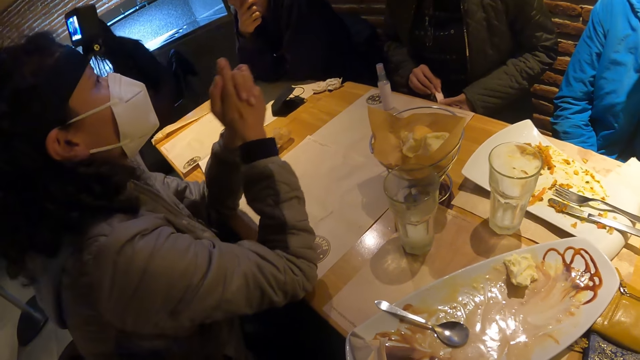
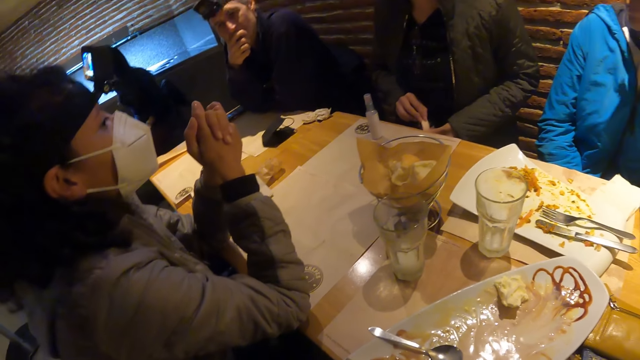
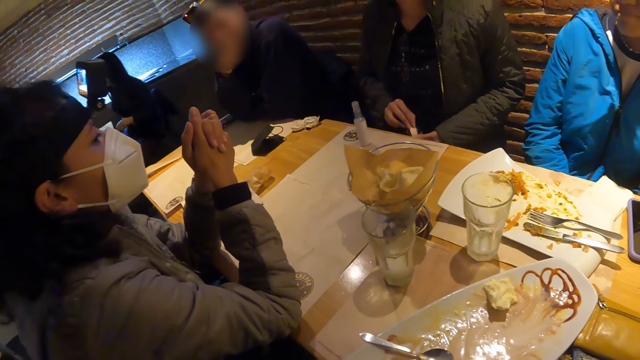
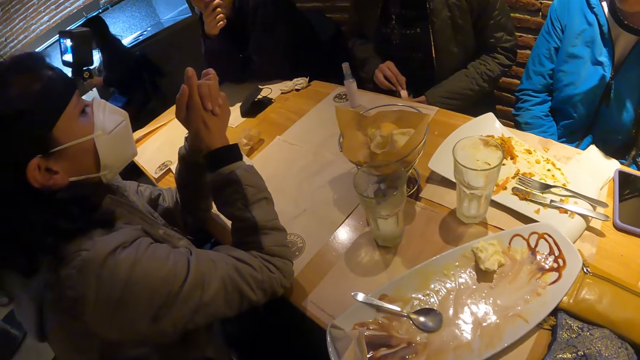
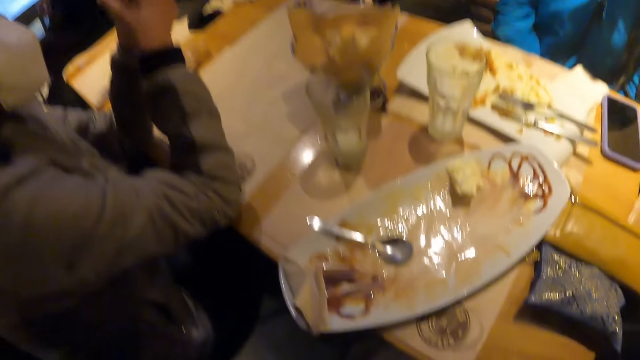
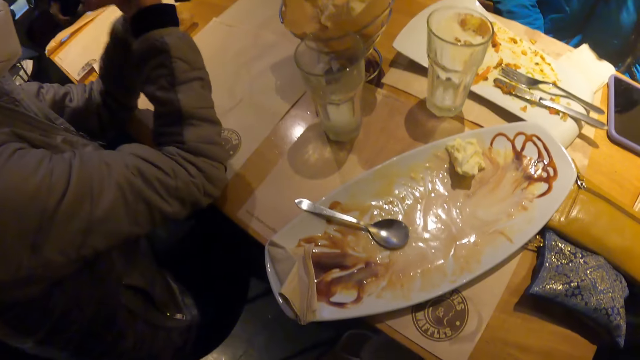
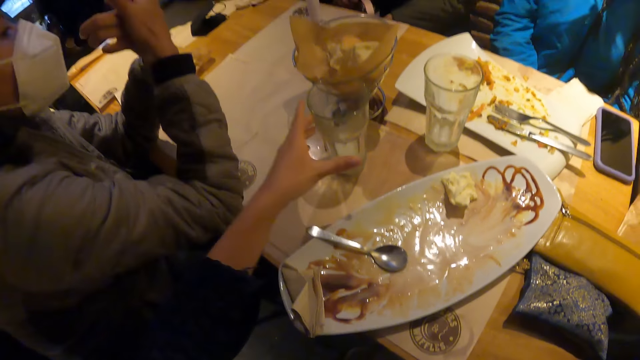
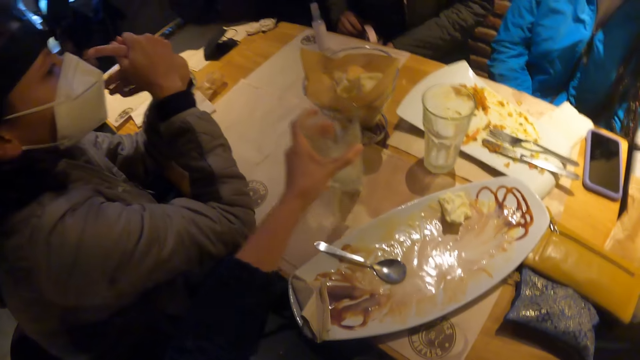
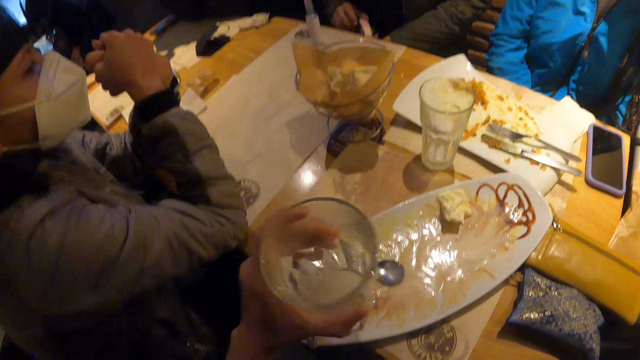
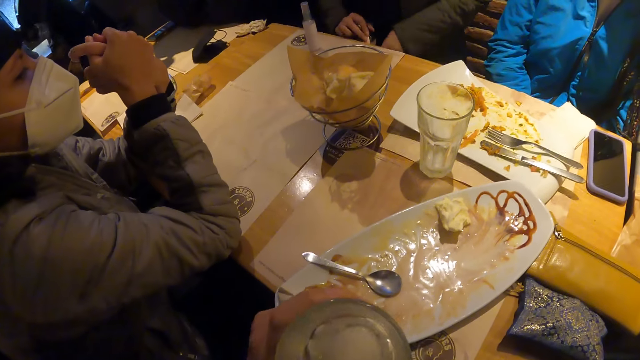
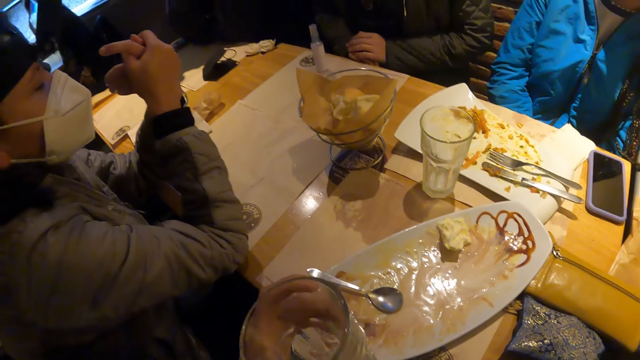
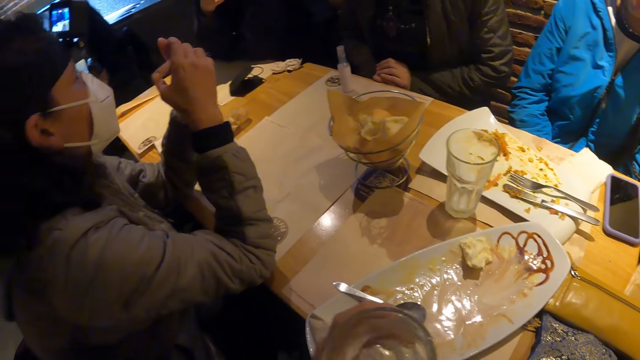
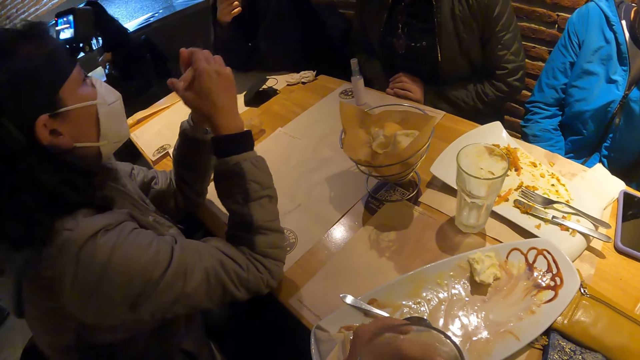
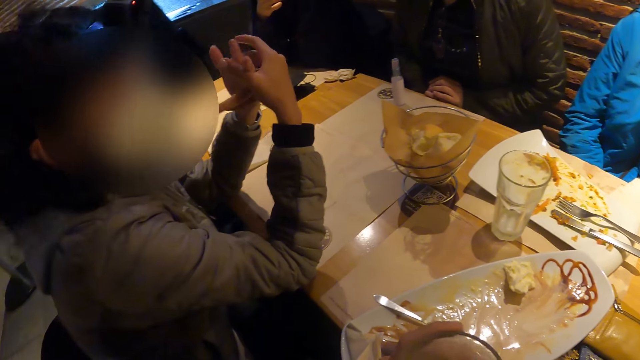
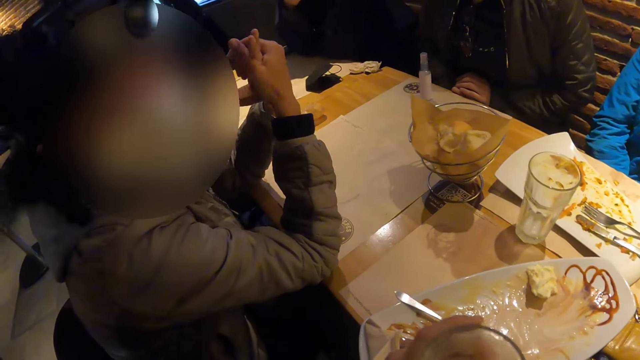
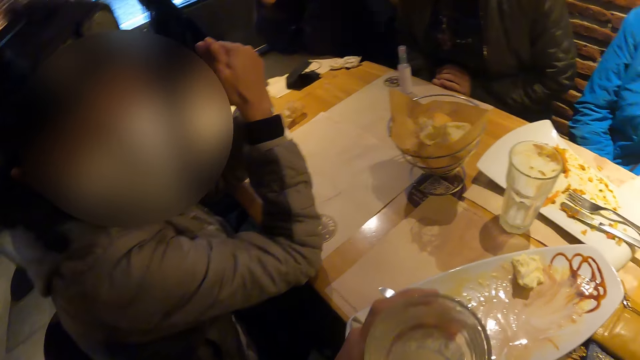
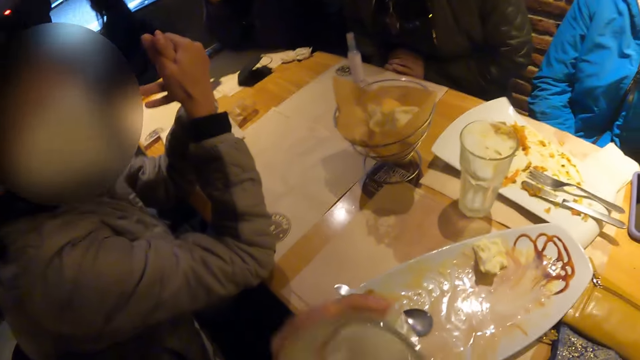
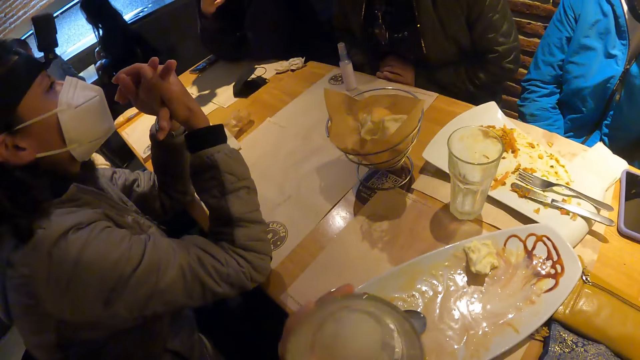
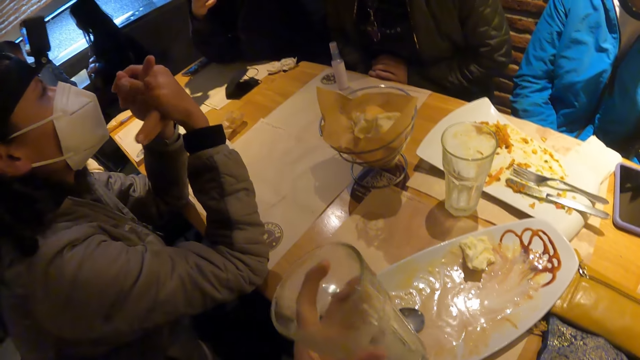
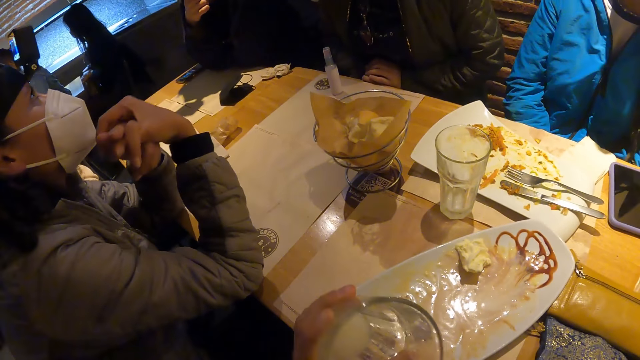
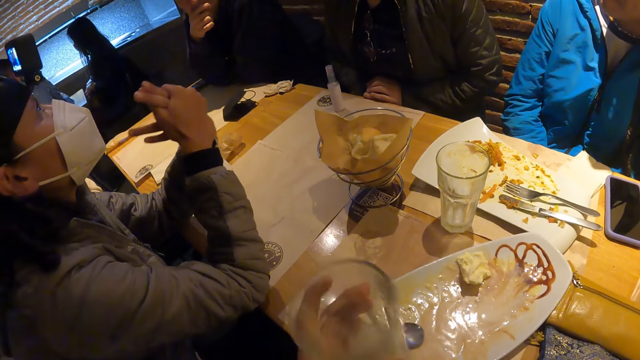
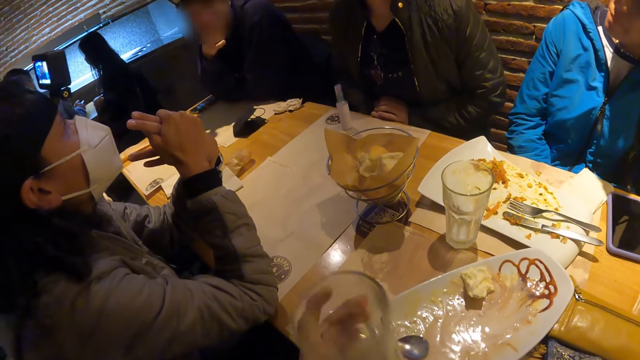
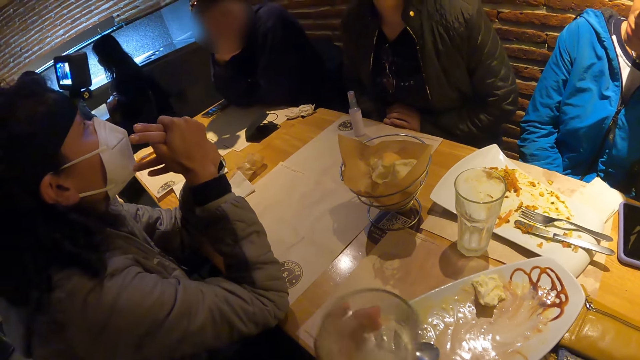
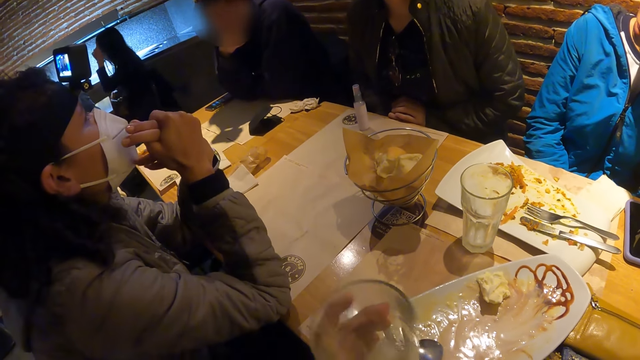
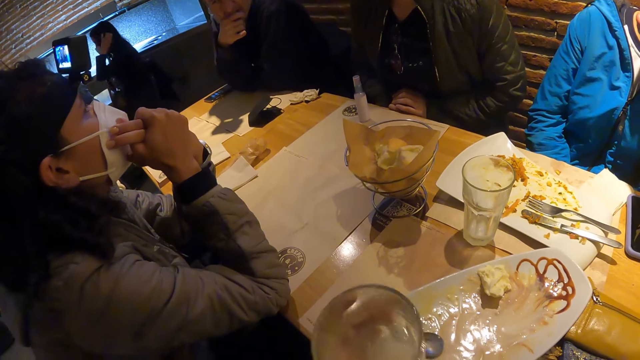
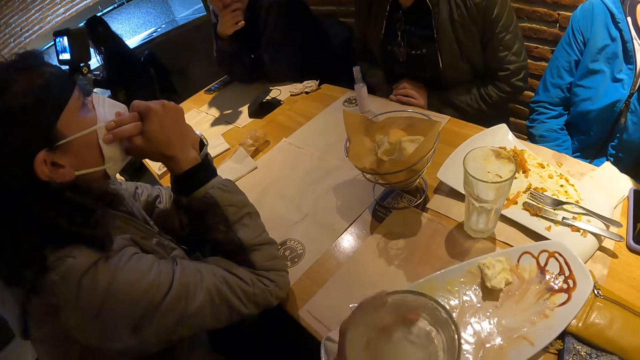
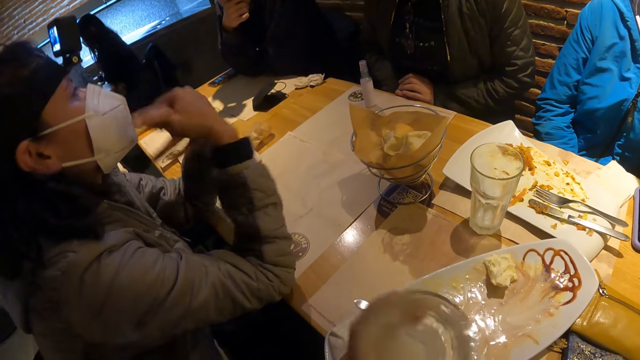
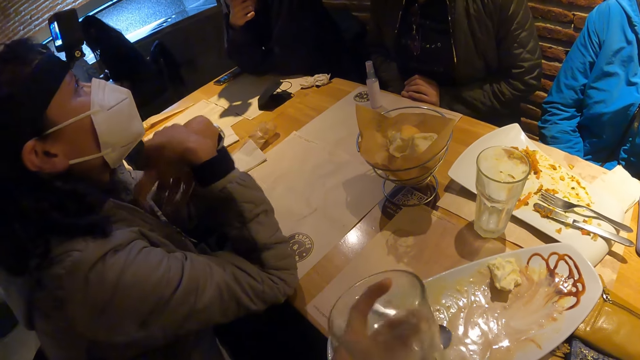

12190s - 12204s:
The camera wearer picks up the cup of milkshake from the table with her left hand. She shakes the cup of milkshake with her left hand. A person converses with another person, a woman, another woman, a man and the camera wearer. The person converses with the camera wearer. The person converses with the other person, the woman, the other woman, the man and the camera wearer.

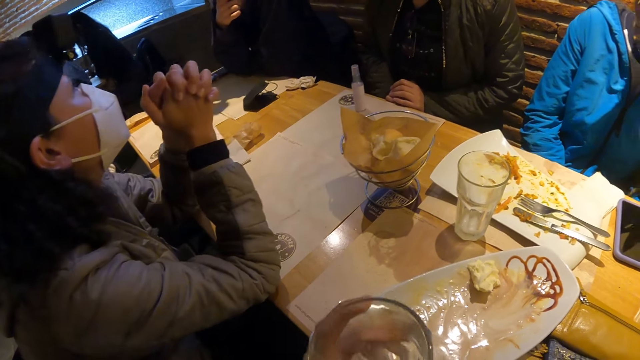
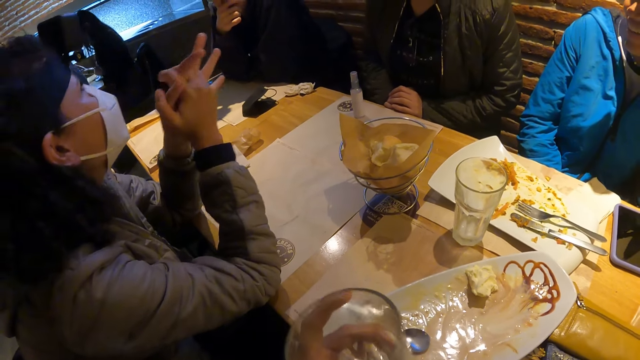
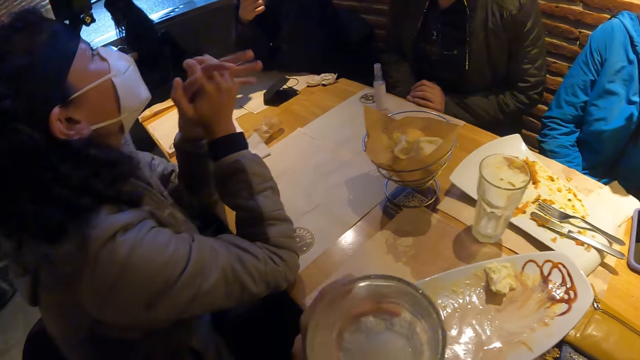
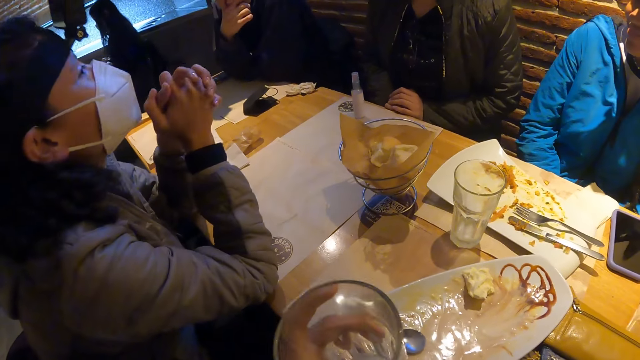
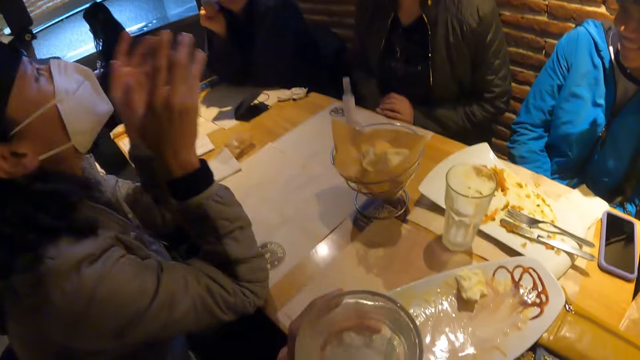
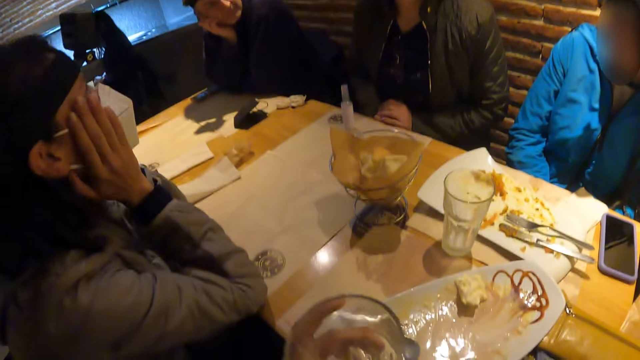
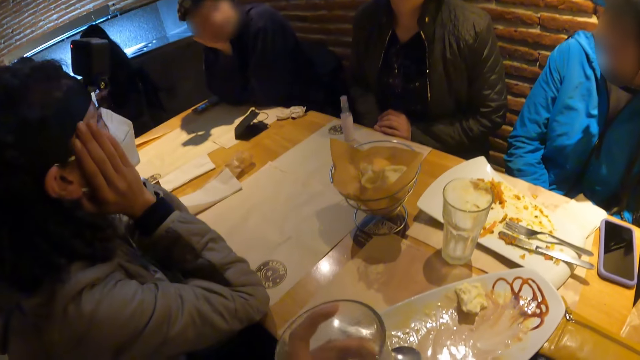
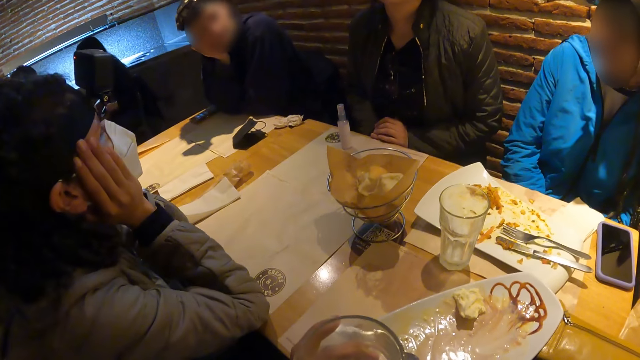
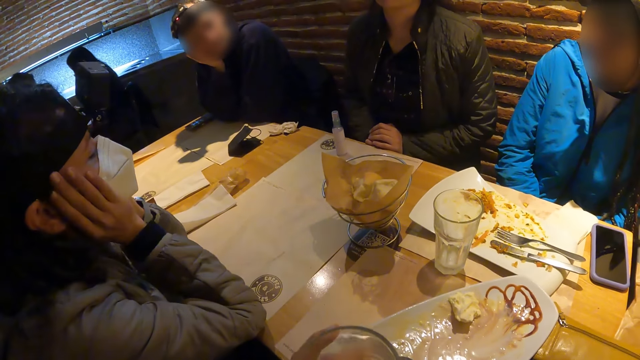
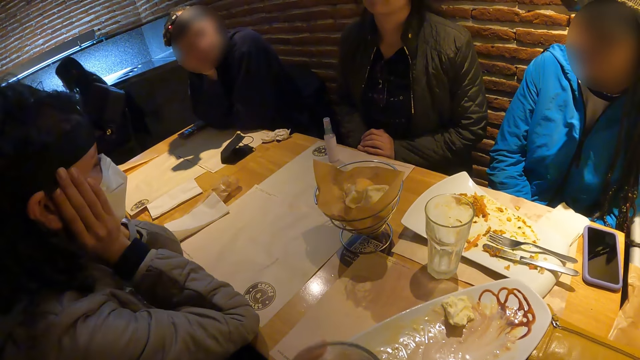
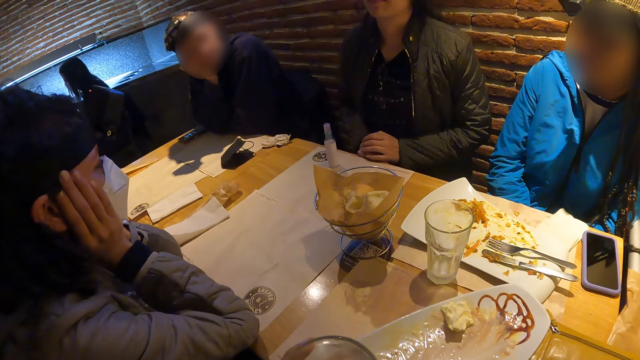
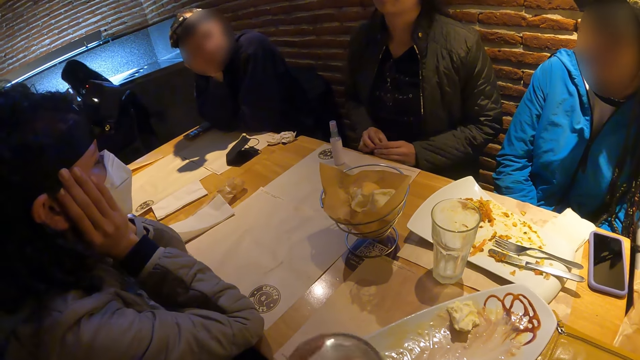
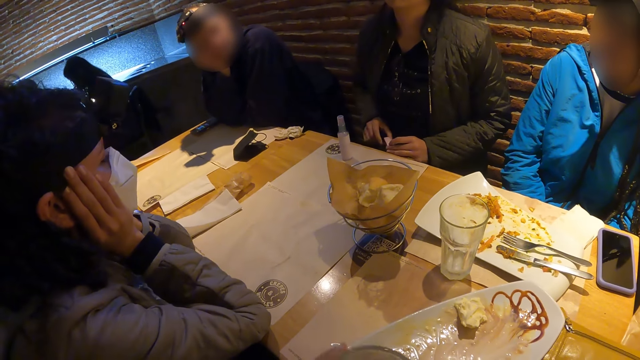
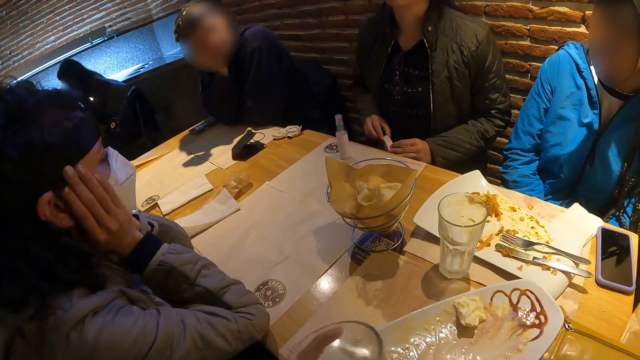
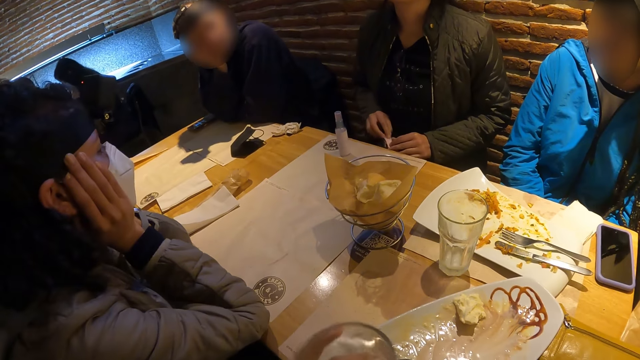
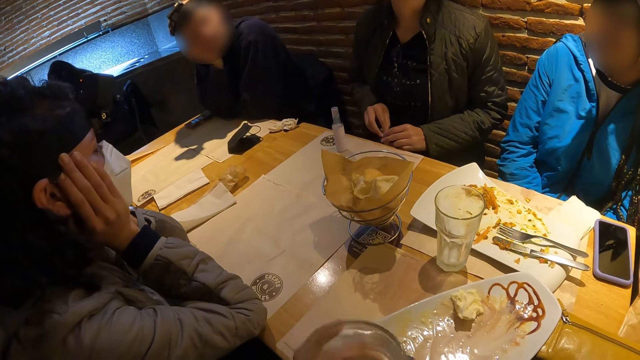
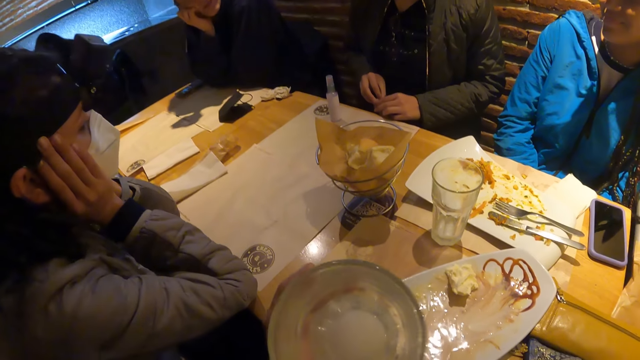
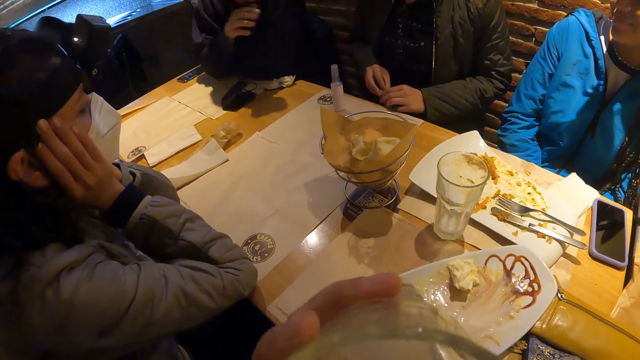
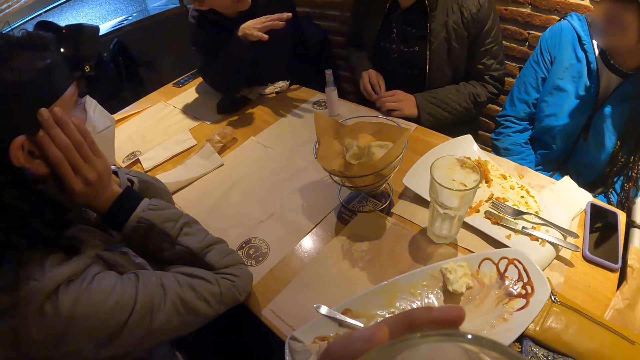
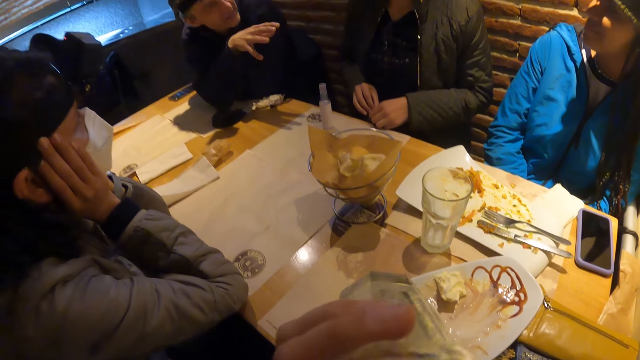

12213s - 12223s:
A woman touches her face with both hands. The camera wearer drinks milkshake from the cup of milkshake with her left hand. A man converses with a person, a woman, another woman, another person and the camera wearer.
